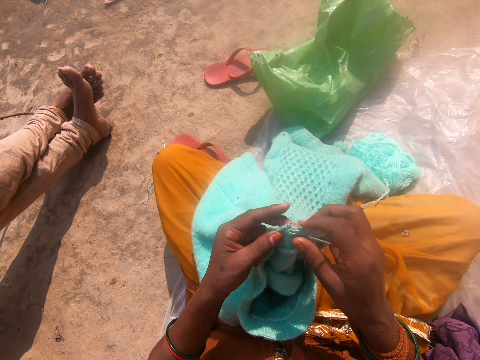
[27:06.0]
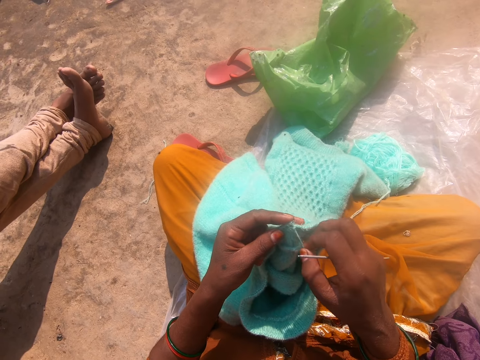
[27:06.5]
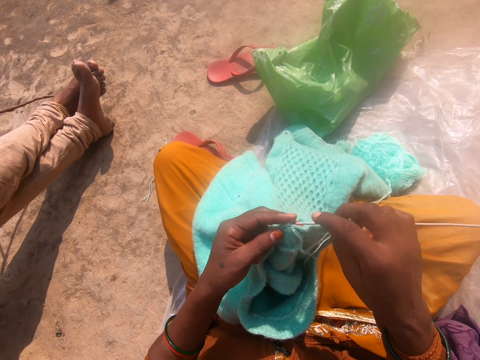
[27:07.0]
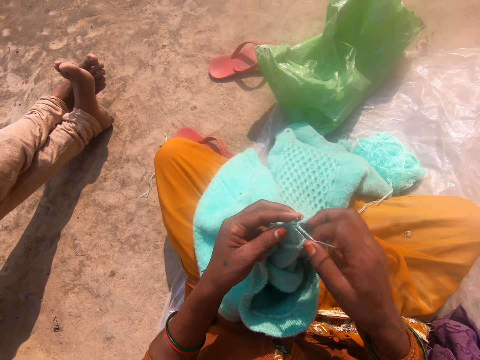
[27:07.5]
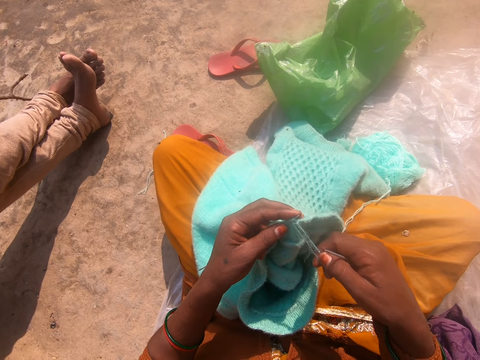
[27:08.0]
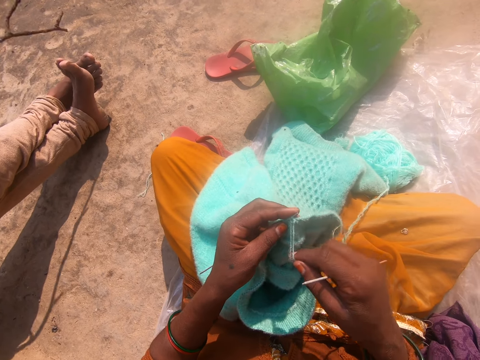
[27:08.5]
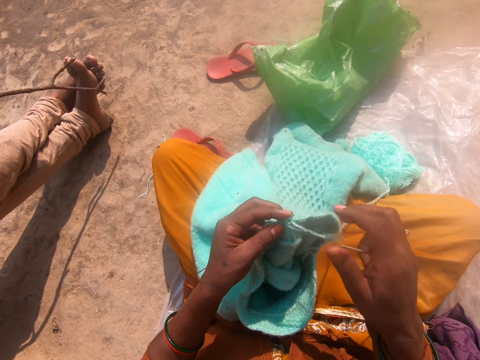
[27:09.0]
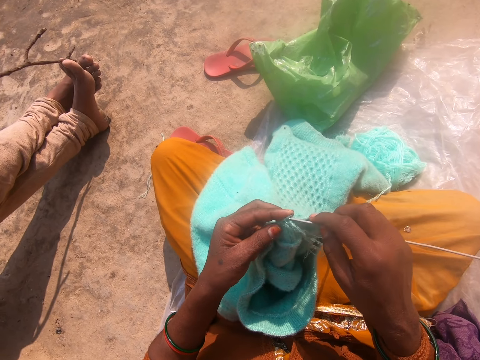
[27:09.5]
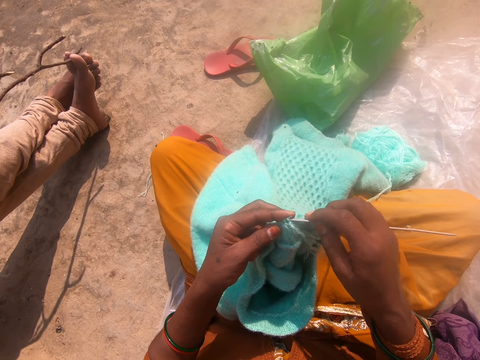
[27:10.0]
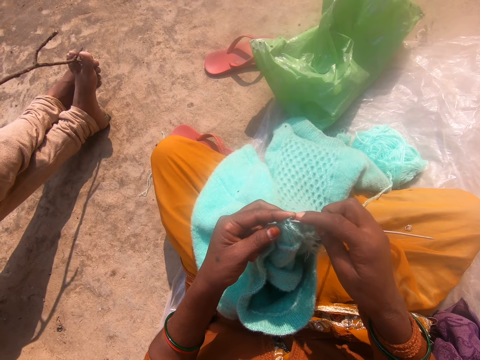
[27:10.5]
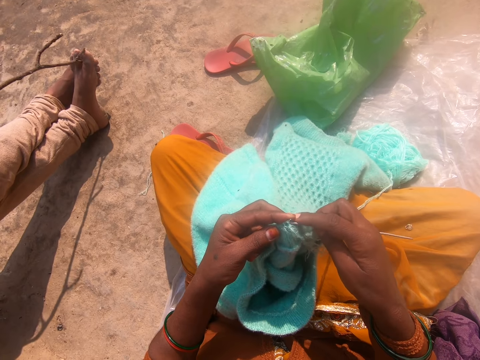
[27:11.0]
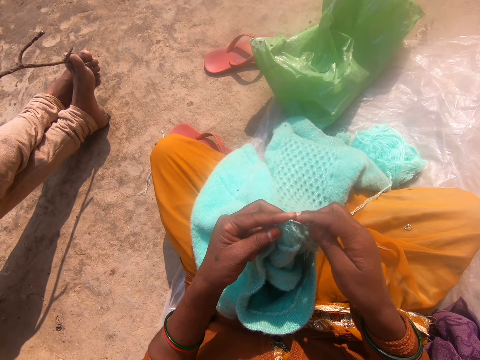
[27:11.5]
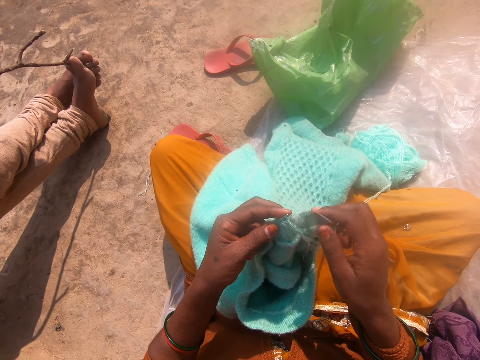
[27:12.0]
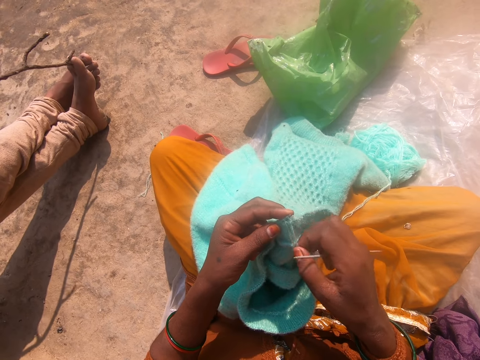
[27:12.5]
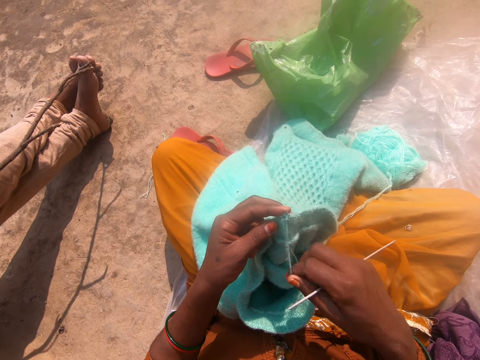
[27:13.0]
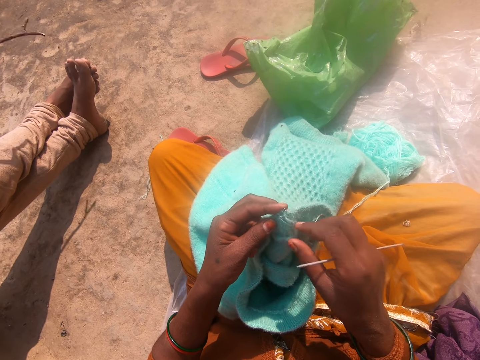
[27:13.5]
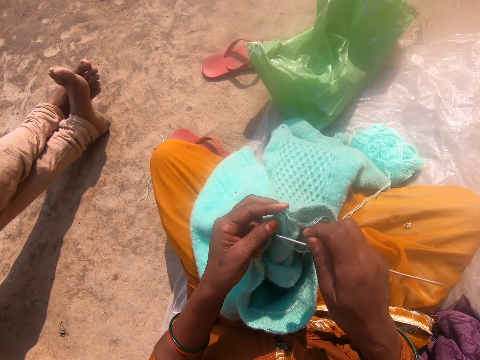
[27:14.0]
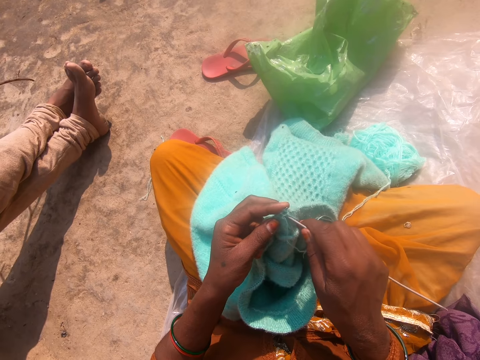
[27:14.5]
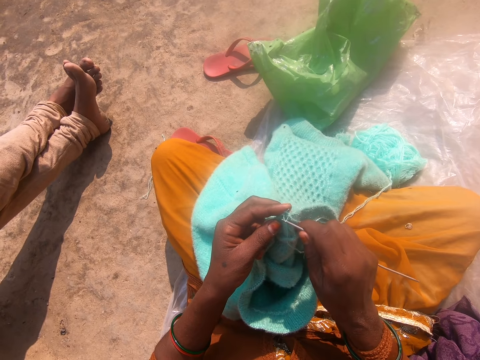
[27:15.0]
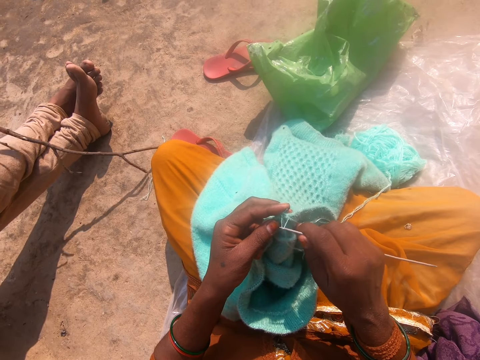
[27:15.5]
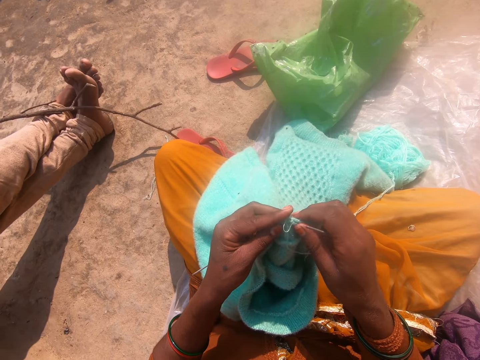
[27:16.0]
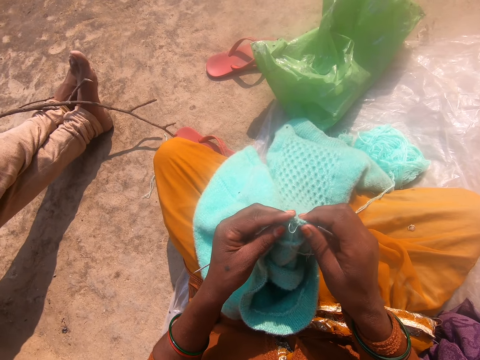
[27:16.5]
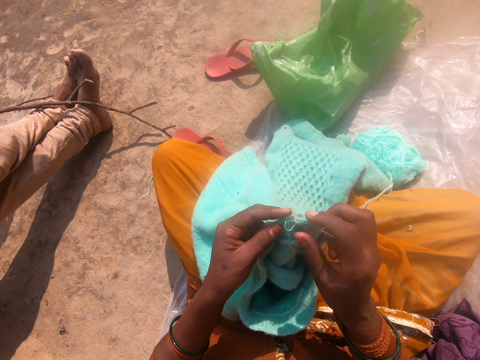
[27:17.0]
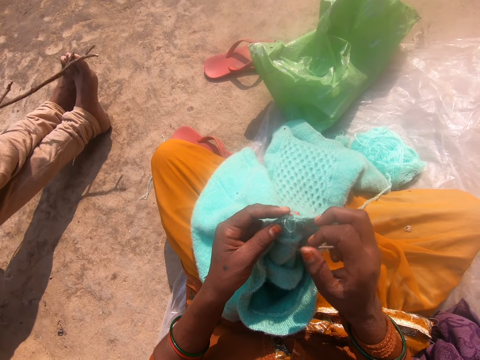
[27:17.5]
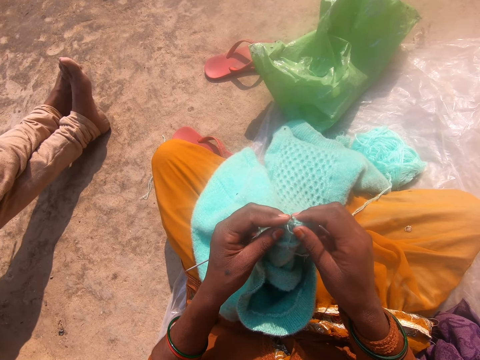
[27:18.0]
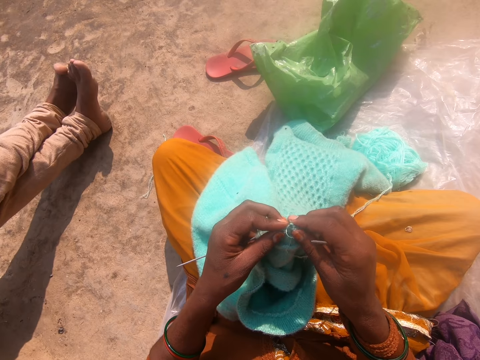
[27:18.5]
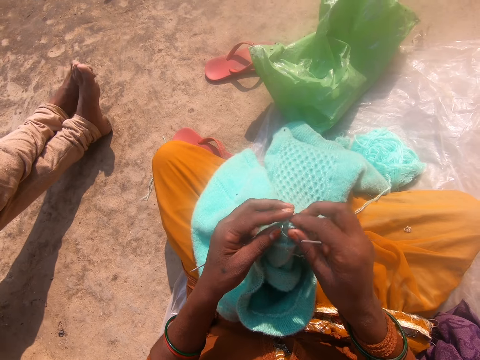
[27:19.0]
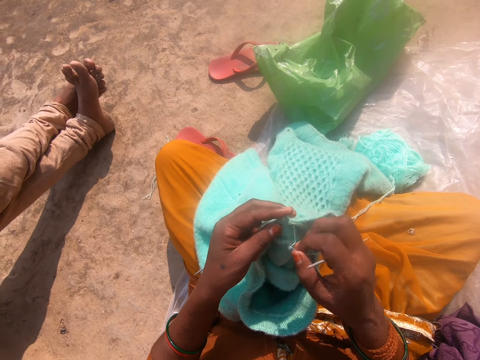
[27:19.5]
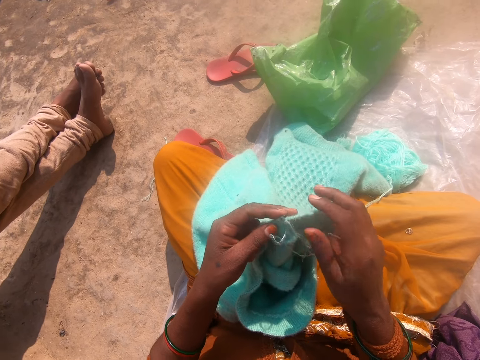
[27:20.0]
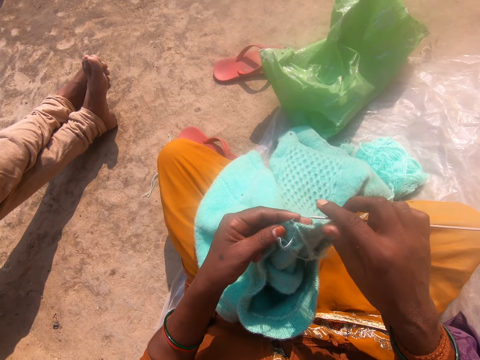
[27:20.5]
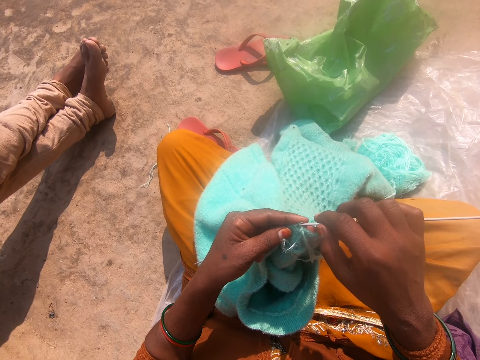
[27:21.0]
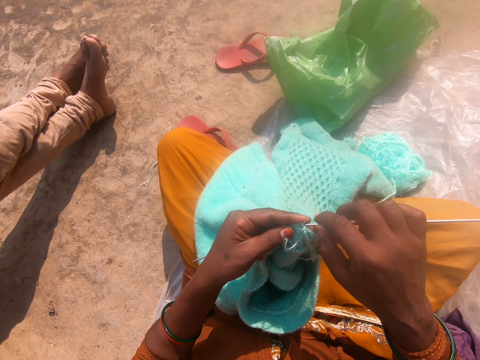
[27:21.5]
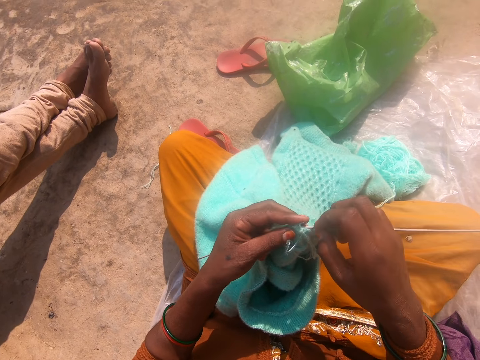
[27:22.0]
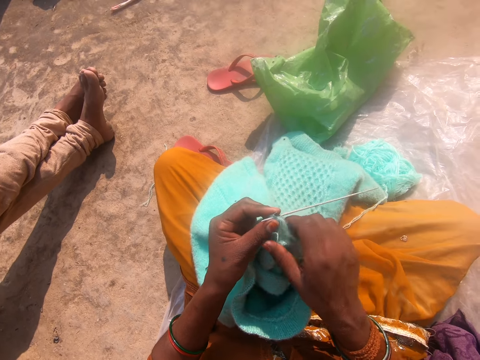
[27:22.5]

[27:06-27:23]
The camera wearer adjusts the knitting thread. A person stands next to the camera wearer. The camera wearer adjusts the knitting thread, holds the addi double ended crochet hooks, and adjusts the knitting thread. They pull the thread with a needle. They hold the cloth. They converse with another person. They pull the thread, hold the cloth, and pull the thread. They let go of the thread. They hold the cloth. They knit the cloth with a knitting needle.

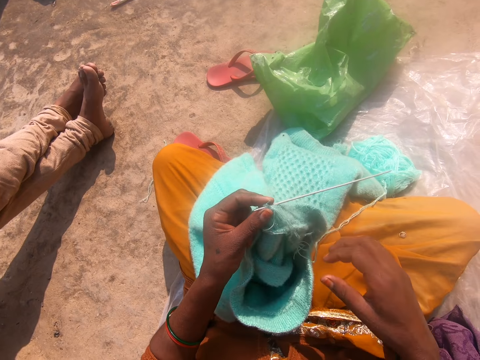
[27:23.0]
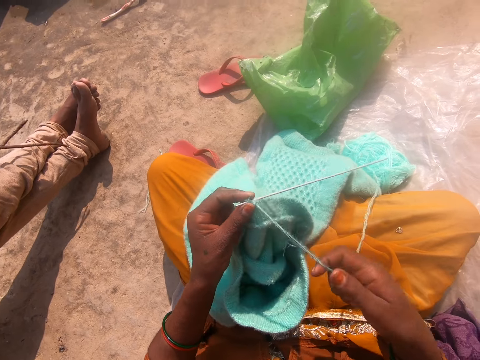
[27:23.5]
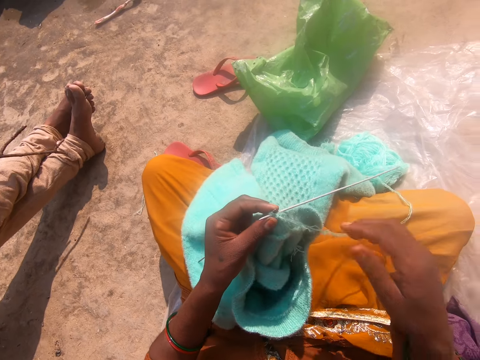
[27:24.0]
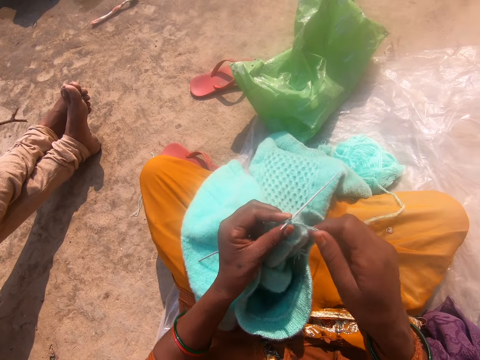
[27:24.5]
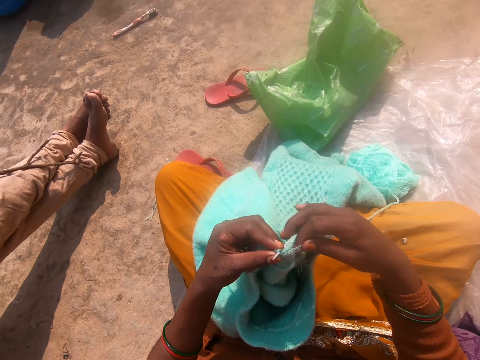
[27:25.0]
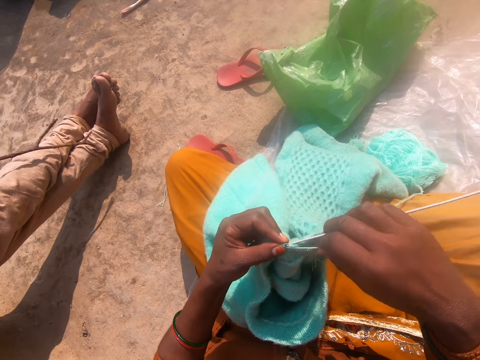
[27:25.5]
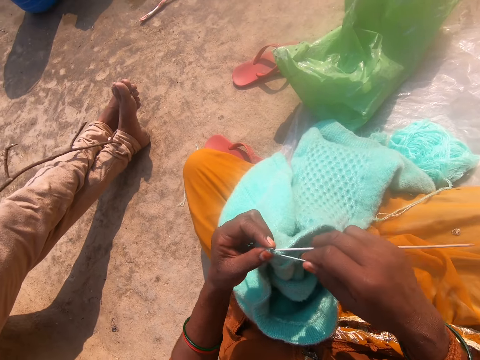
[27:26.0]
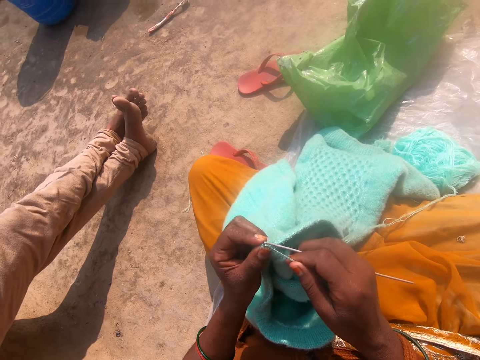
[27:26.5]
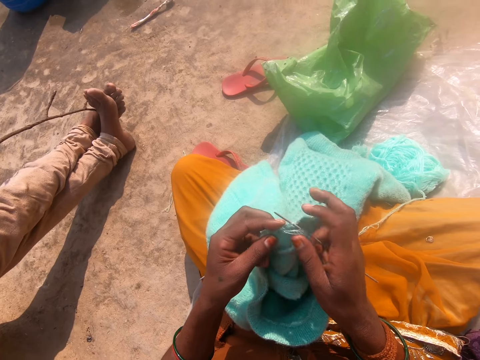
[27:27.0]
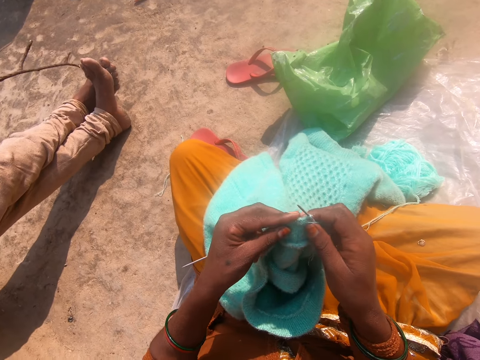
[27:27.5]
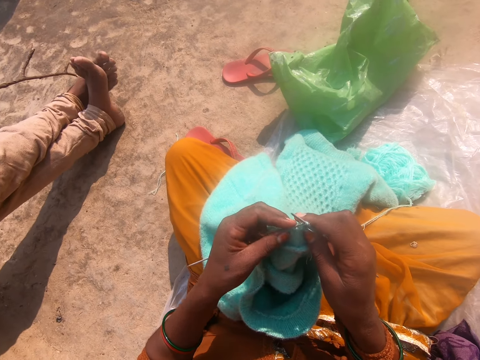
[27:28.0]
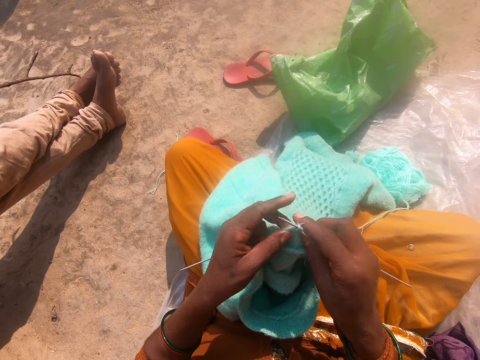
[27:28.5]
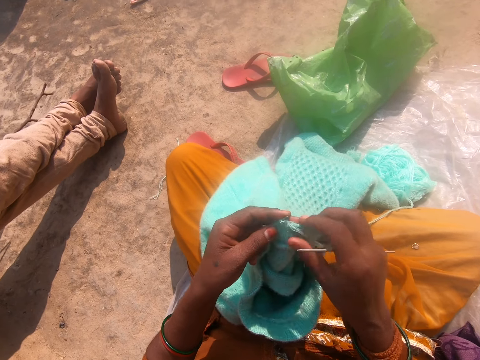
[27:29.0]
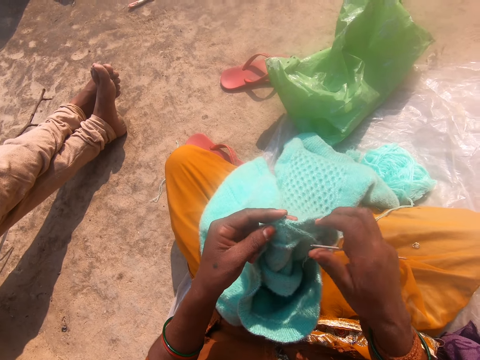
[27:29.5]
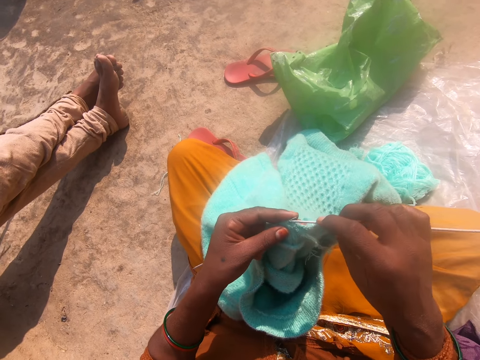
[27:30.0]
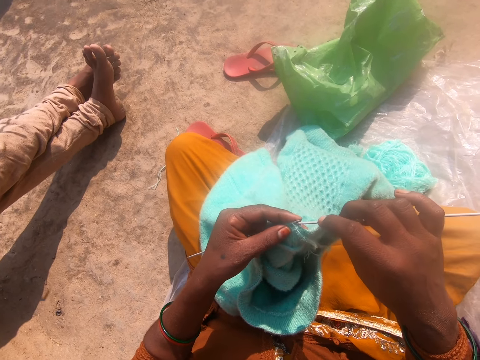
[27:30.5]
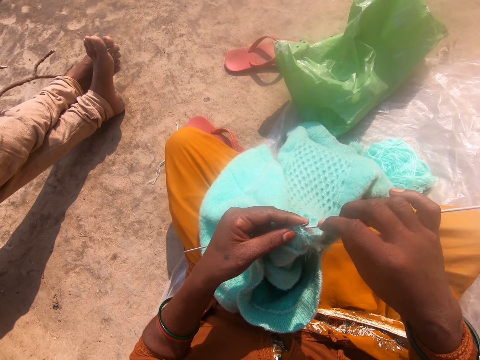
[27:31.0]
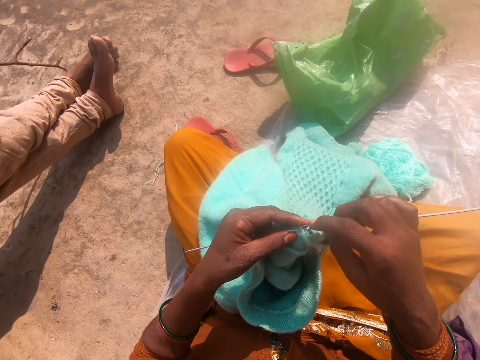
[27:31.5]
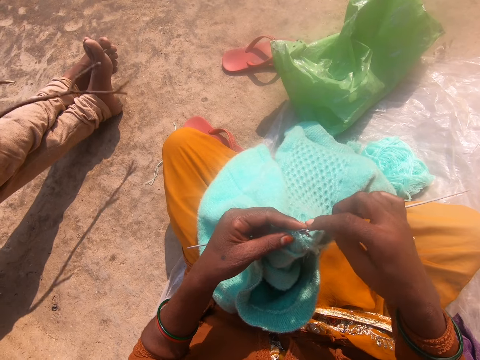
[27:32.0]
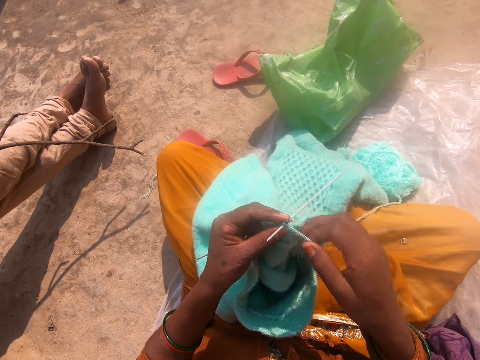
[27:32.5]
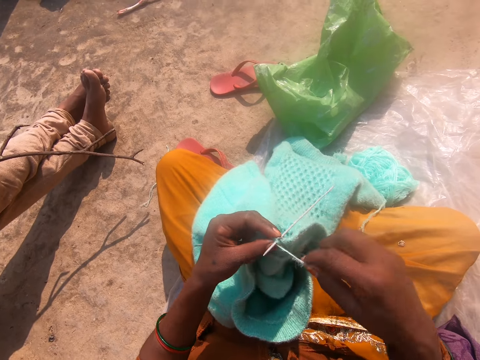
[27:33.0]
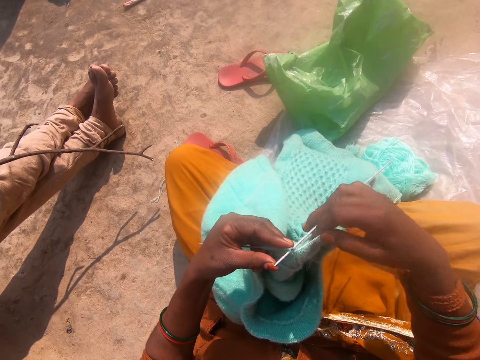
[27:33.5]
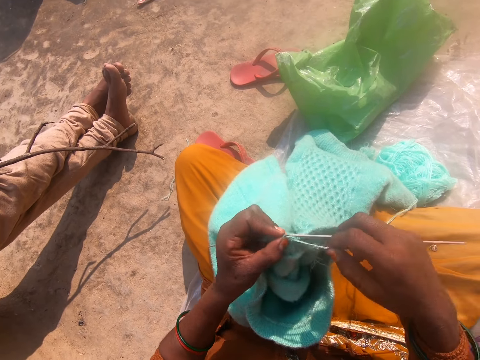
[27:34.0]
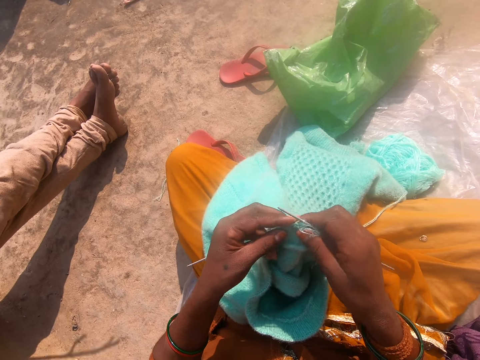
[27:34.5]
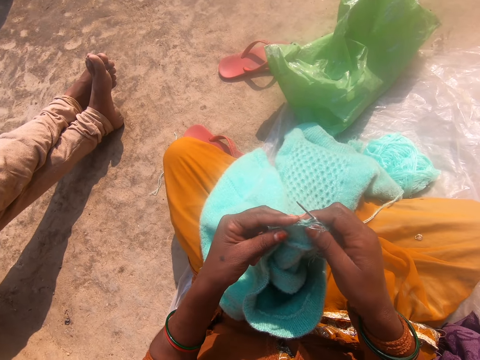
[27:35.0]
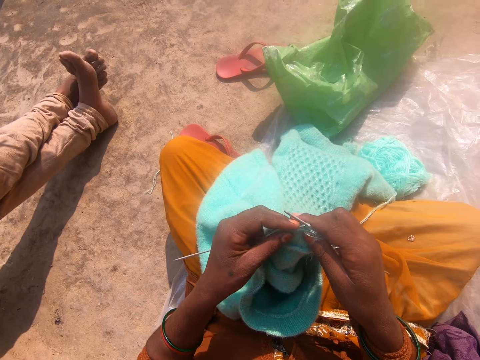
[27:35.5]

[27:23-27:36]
The camera wearer pulls the thread, lets go of the thread, and pulls the thread. They knit the cloth with a knitting needle. They converse with a person. They knit the cloth with the knitting needle.
